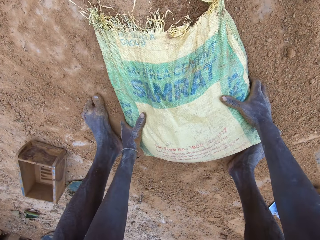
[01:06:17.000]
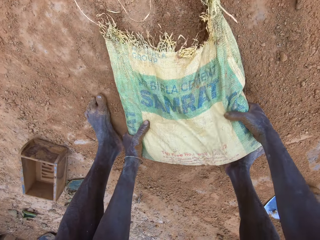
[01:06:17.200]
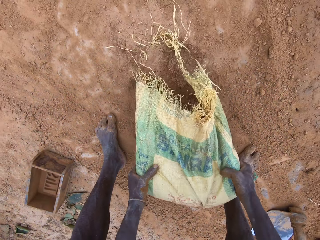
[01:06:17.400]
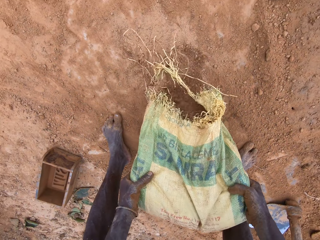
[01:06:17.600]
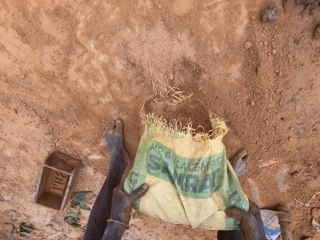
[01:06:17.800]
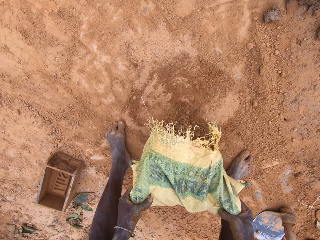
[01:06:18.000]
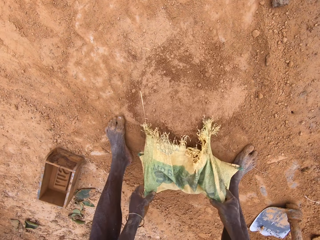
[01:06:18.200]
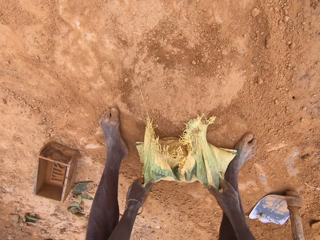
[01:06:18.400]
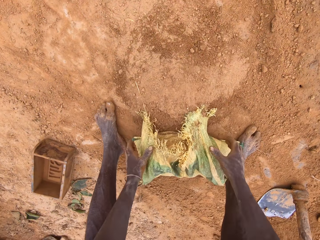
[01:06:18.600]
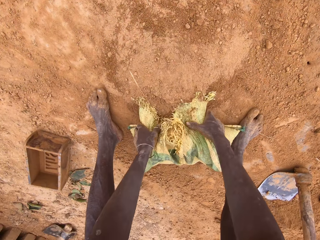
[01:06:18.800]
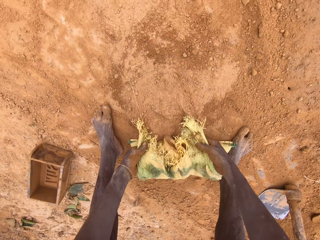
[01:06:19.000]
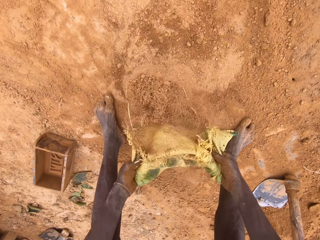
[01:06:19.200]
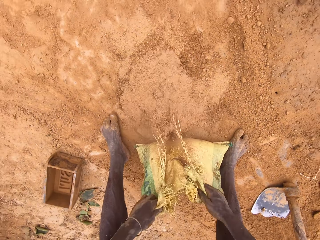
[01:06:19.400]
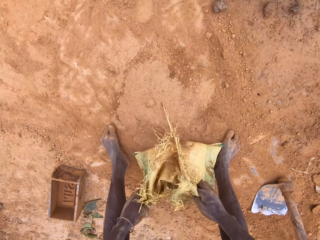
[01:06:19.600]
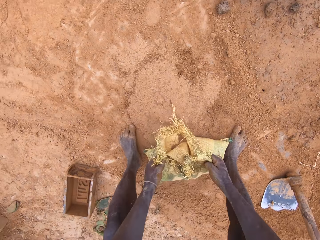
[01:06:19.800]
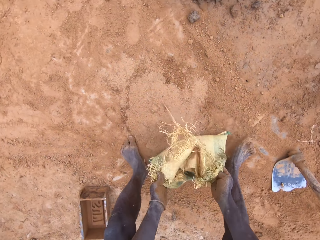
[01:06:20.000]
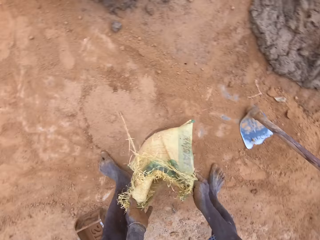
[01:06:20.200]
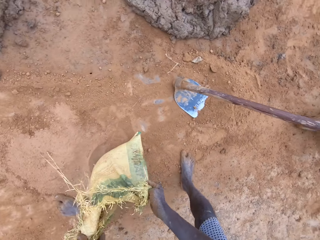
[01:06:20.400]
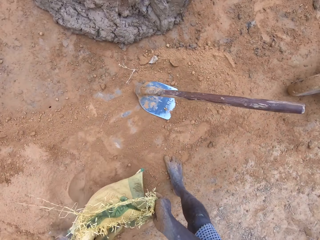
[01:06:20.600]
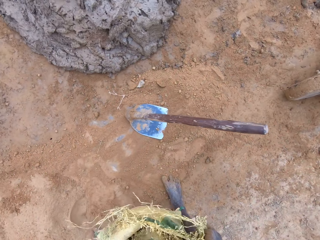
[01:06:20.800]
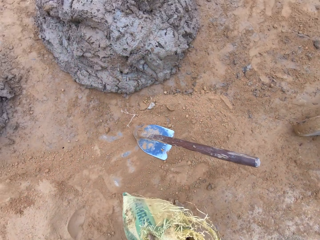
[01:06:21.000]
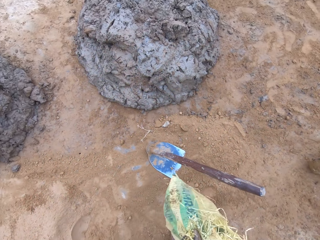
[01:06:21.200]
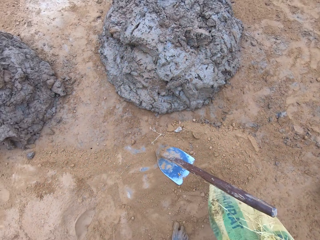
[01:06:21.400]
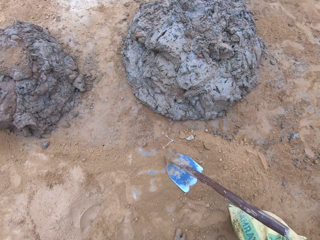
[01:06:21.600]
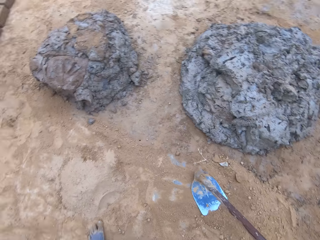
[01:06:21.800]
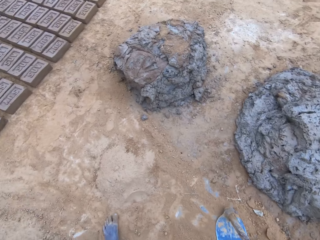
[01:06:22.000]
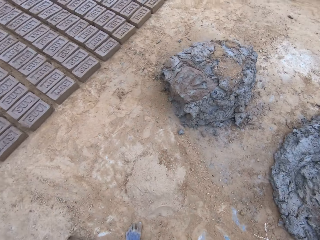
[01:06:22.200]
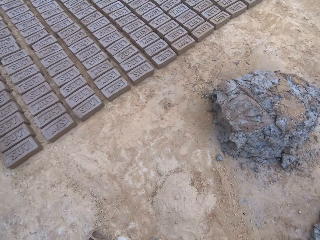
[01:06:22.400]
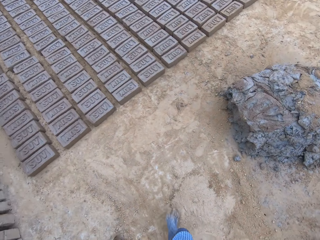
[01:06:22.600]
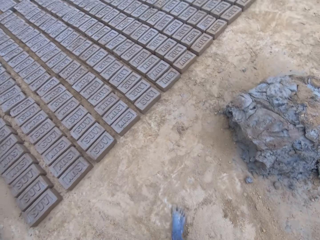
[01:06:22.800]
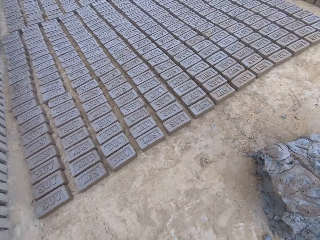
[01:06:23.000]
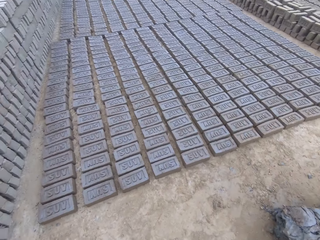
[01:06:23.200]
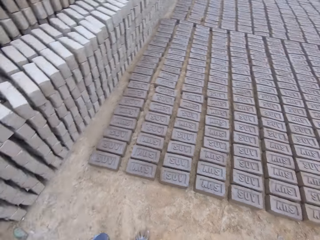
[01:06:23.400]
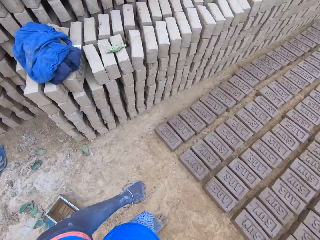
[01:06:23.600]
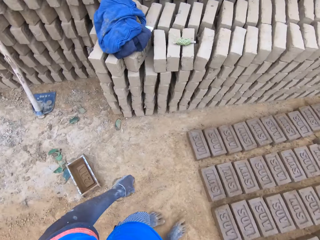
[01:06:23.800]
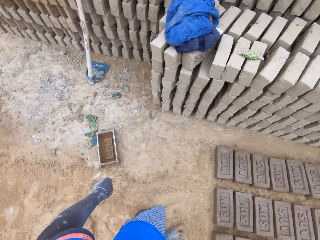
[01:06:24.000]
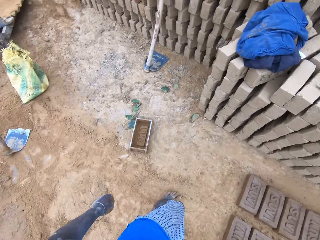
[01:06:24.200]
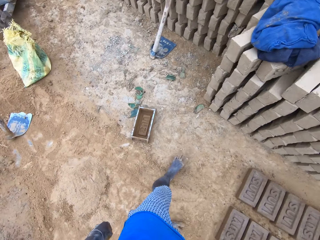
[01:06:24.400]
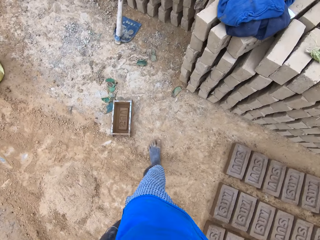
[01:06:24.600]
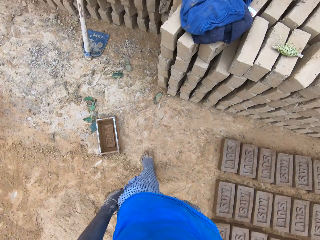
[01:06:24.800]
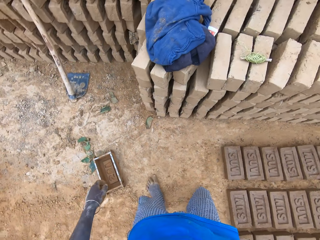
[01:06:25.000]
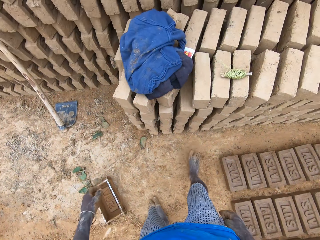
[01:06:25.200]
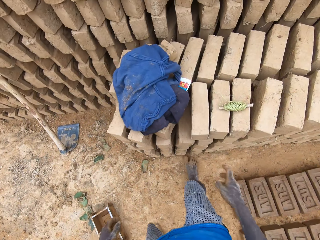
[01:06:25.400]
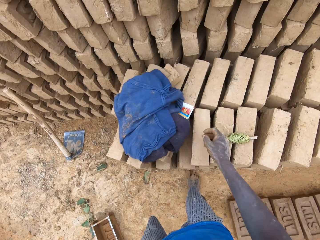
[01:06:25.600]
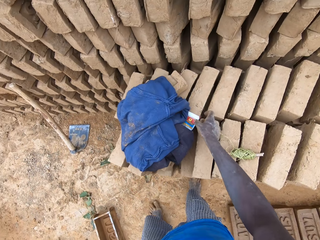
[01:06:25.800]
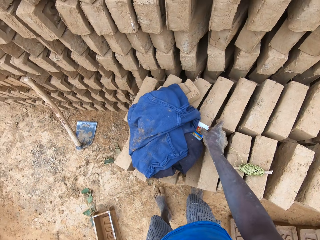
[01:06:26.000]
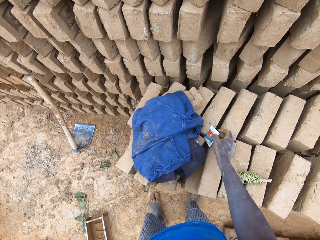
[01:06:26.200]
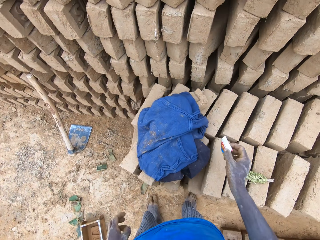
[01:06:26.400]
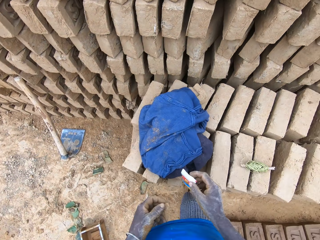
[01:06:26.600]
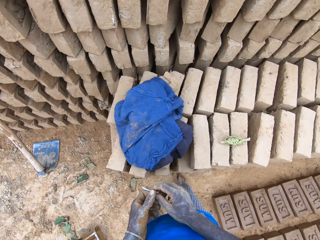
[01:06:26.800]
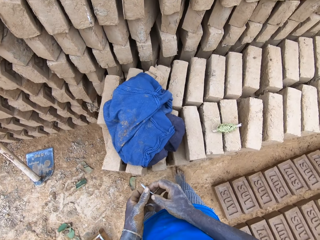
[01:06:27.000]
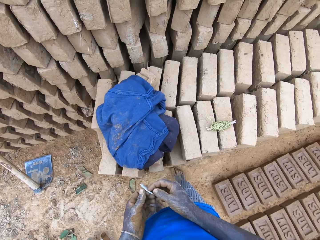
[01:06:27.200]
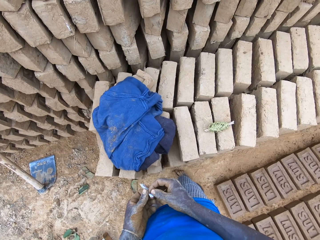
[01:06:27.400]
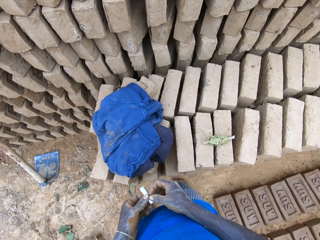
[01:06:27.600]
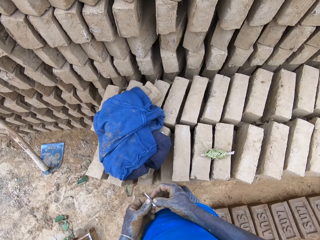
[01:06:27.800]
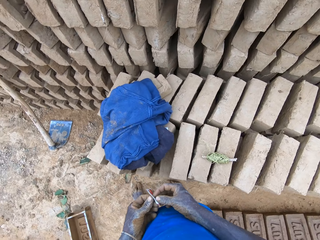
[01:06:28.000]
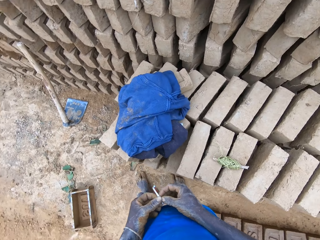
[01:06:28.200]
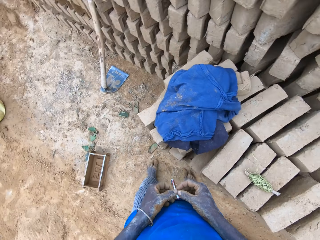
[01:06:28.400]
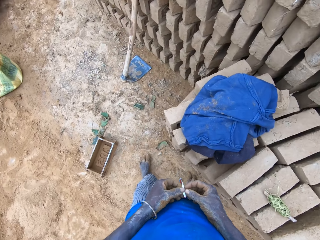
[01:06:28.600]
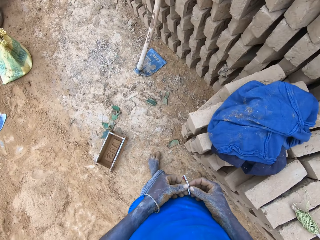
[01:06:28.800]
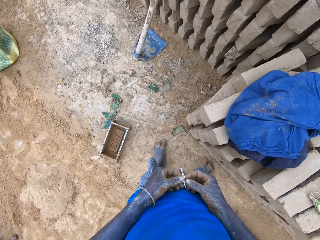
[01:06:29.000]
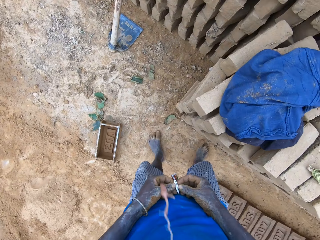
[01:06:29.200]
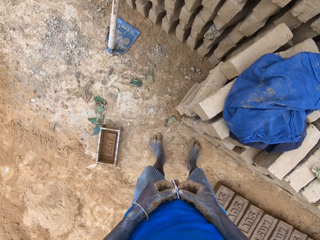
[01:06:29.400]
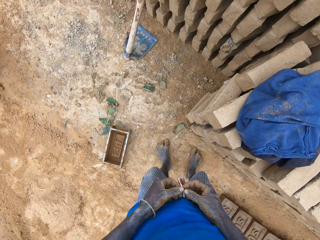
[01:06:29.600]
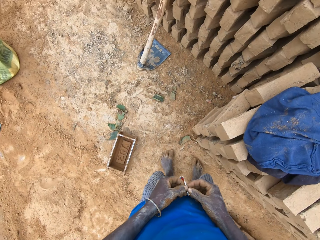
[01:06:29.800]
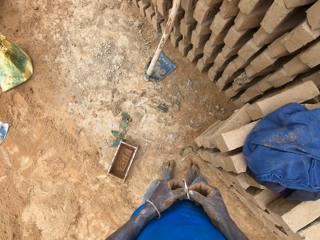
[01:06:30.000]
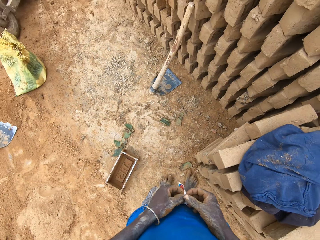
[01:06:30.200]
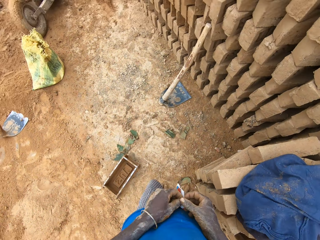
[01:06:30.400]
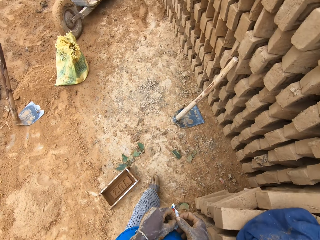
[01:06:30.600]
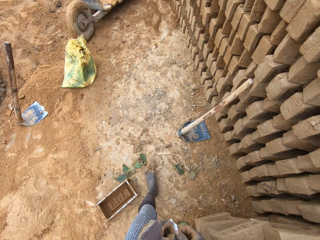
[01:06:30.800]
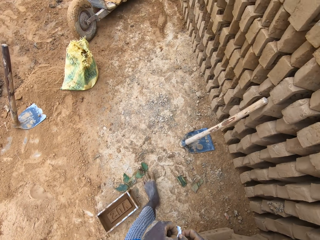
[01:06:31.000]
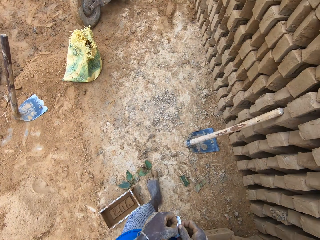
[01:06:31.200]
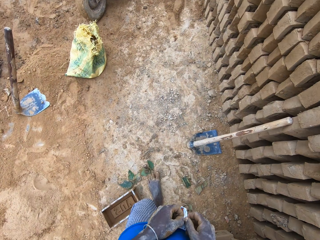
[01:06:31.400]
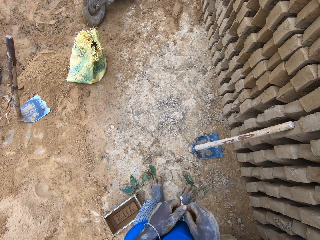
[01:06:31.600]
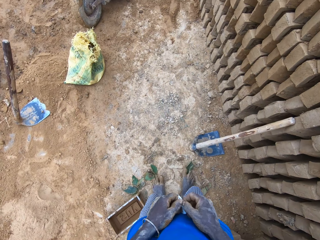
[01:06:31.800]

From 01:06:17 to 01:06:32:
The camera wearer pours the soil. They drop the sack. They turn around. They pick up something. They open something.

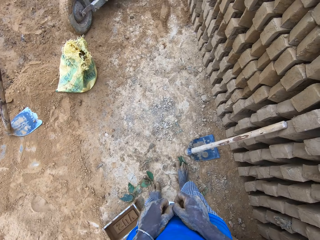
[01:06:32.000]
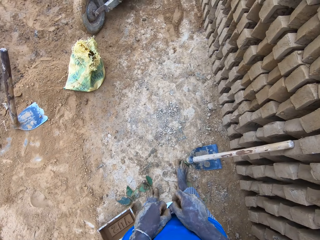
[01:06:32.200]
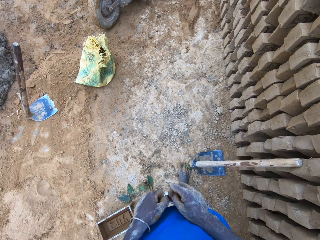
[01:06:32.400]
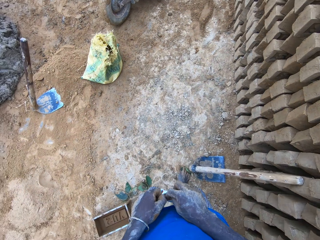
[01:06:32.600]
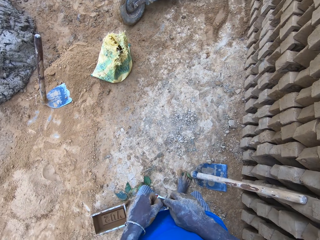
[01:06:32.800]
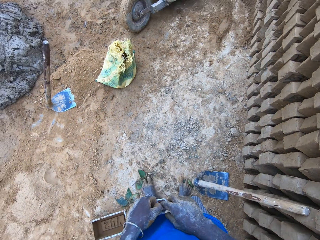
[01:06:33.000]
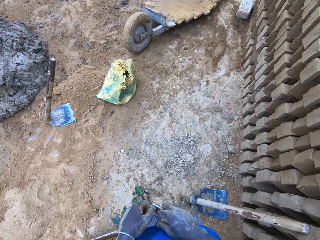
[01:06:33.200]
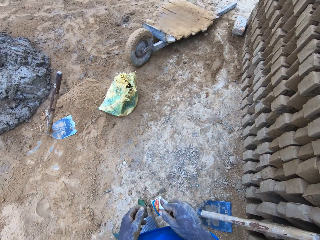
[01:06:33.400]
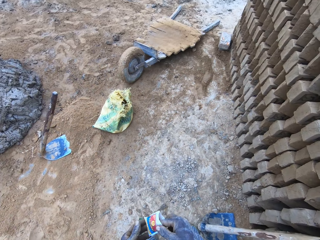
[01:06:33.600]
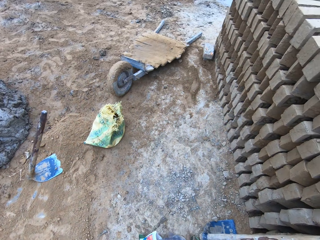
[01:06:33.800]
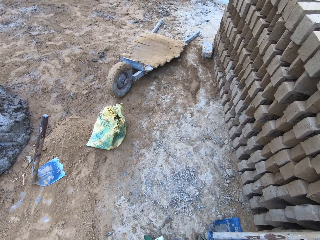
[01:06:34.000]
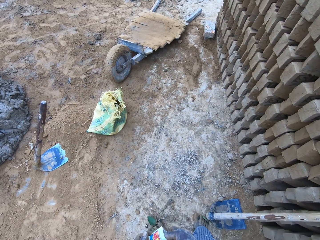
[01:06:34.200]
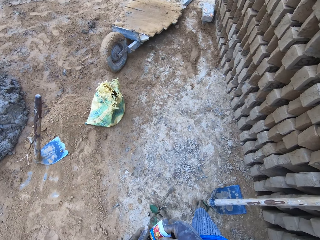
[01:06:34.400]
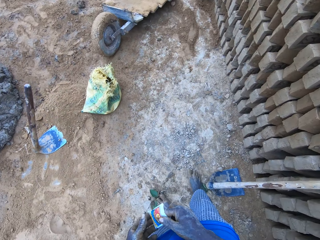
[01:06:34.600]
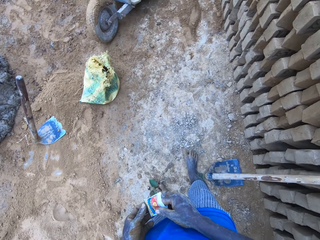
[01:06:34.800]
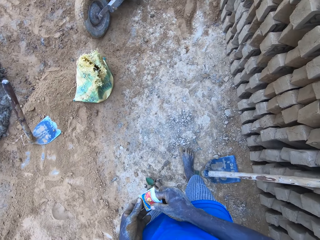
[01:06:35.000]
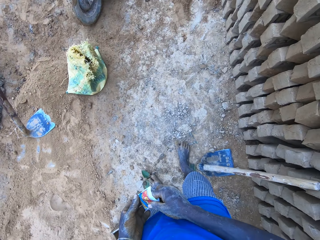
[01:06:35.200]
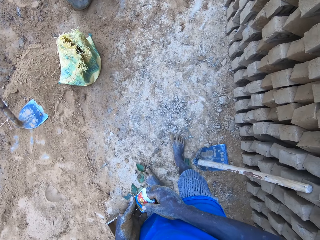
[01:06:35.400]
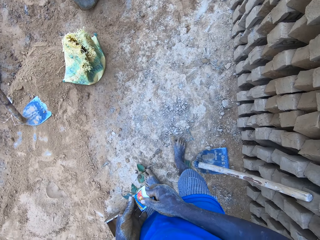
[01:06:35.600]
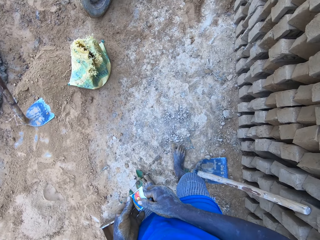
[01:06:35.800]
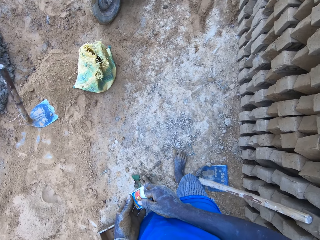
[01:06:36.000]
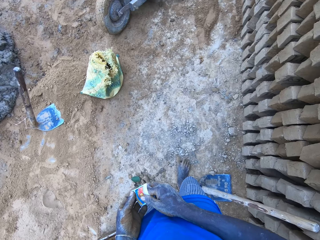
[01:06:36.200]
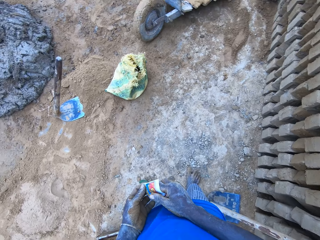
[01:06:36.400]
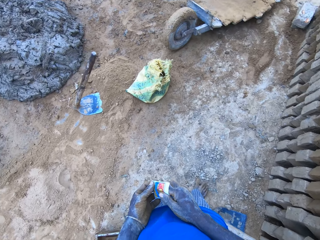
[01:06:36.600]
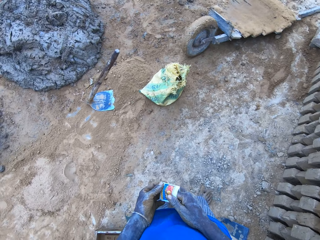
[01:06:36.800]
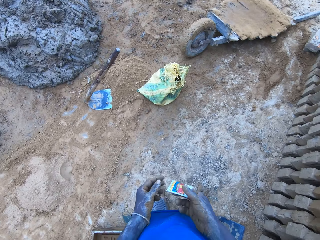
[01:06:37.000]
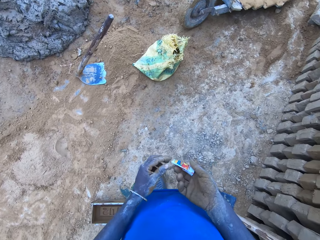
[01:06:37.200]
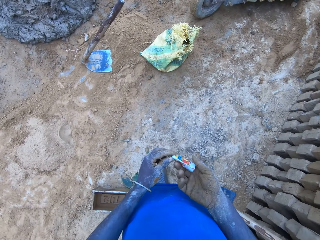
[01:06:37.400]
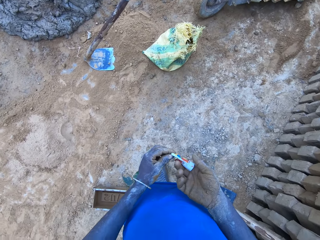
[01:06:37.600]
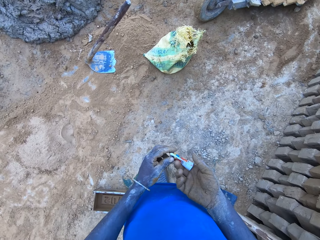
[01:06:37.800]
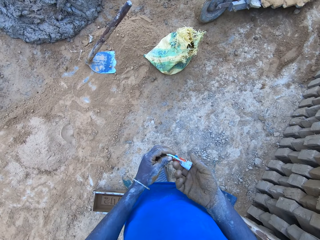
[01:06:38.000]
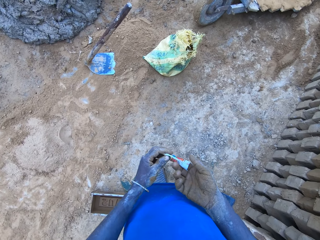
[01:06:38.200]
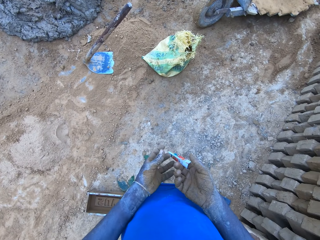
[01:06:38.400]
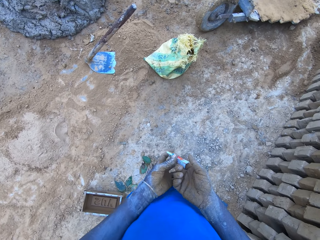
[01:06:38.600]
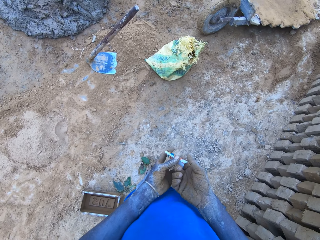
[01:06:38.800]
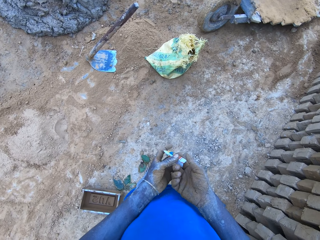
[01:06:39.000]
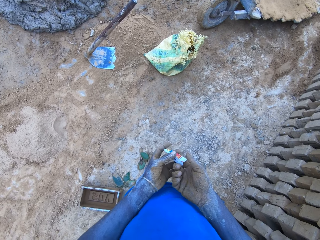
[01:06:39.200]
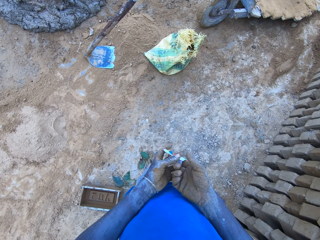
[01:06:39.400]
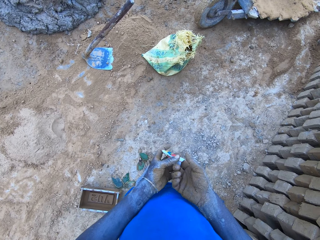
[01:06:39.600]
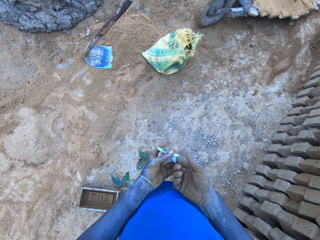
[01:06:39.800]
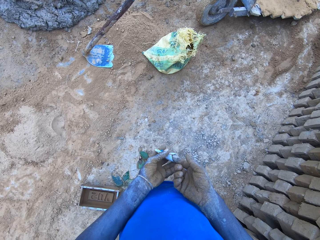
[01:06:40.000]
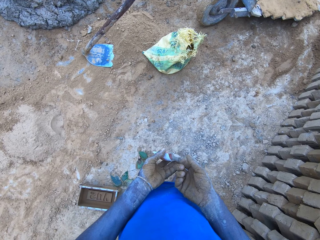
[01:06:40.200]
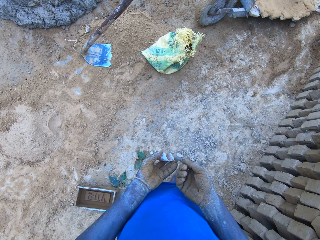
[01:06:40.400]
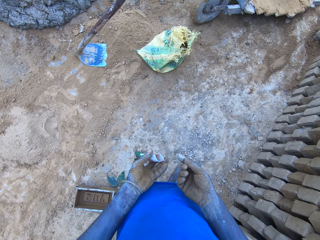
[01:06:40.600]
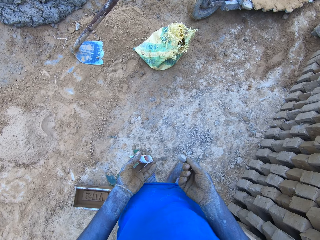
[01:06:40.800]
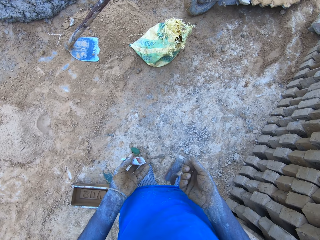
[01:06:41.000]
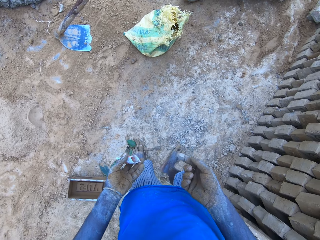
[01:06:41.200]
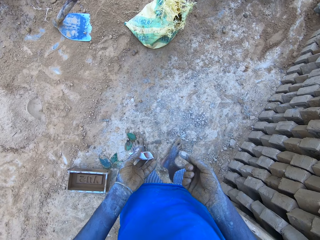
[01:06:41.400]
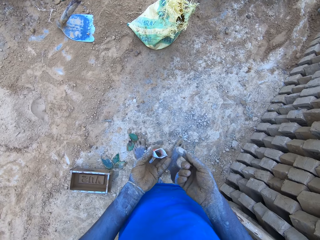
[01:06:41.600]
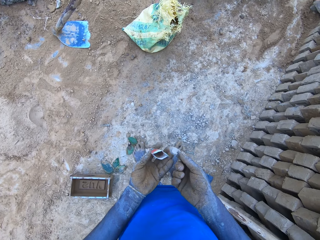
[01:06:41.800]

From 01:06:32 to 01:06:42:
The camera wearer picks up something.
